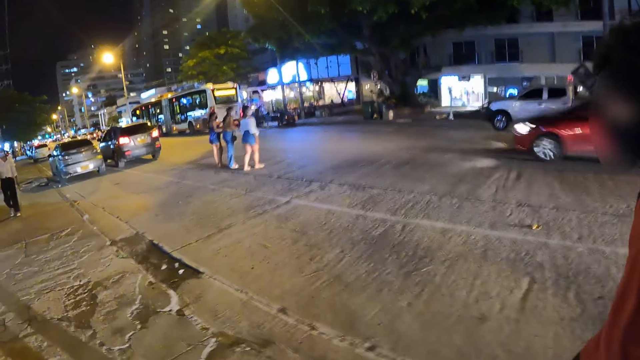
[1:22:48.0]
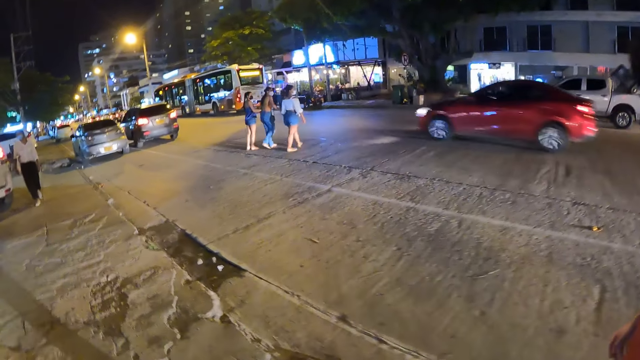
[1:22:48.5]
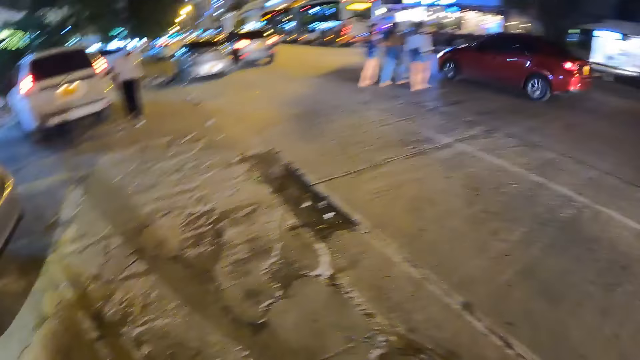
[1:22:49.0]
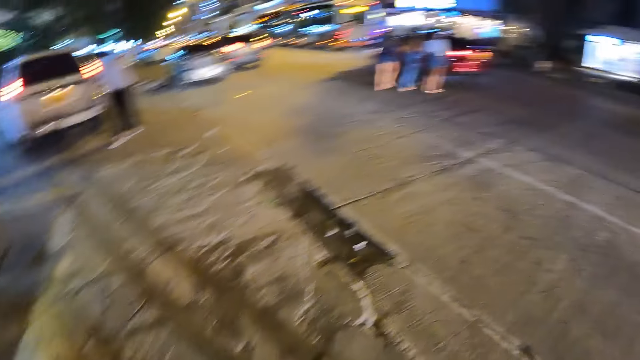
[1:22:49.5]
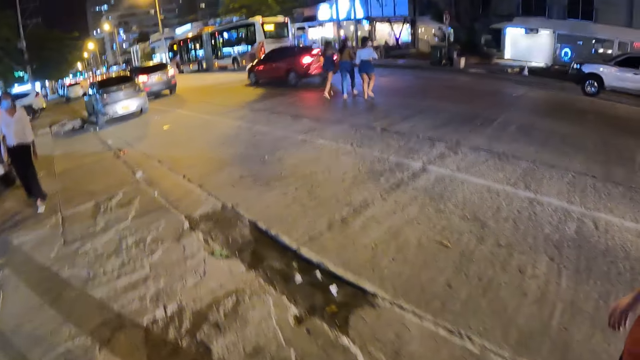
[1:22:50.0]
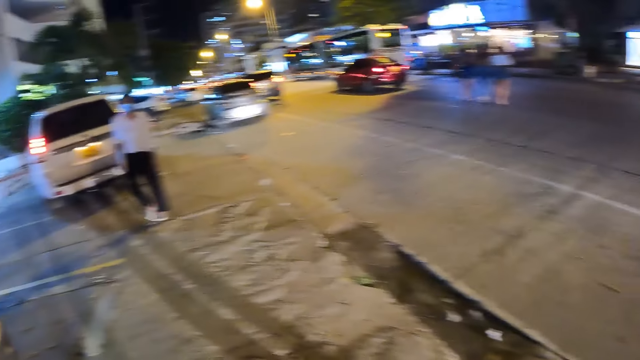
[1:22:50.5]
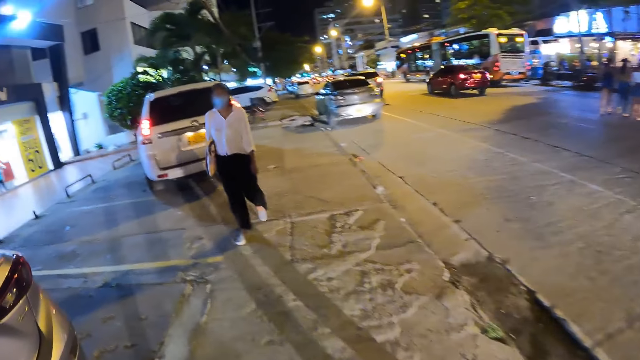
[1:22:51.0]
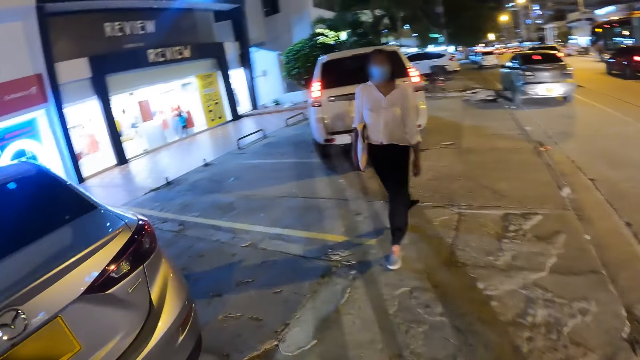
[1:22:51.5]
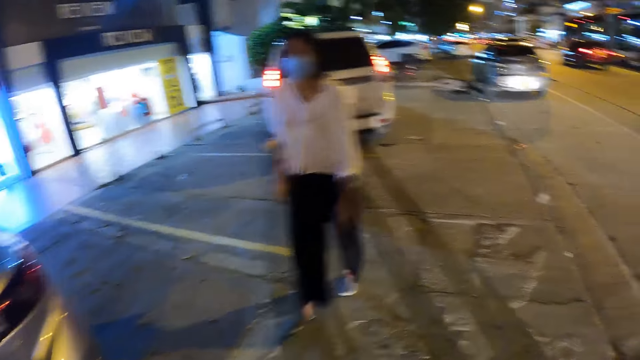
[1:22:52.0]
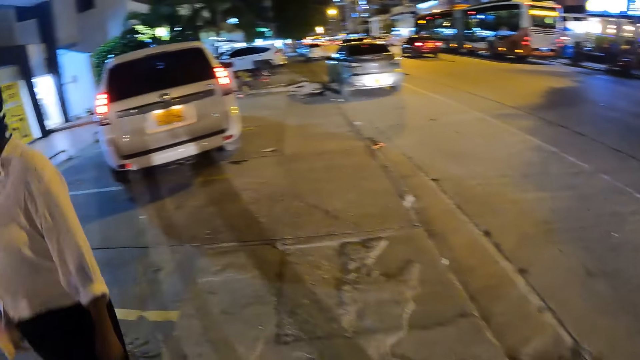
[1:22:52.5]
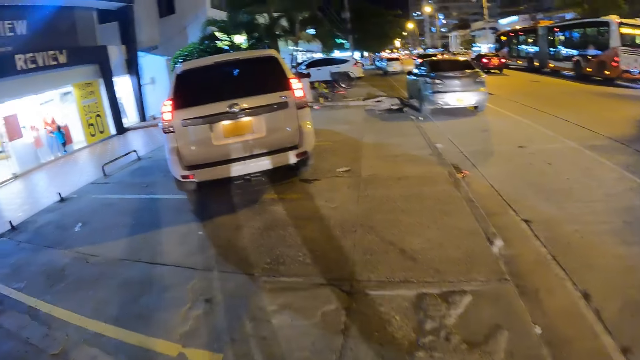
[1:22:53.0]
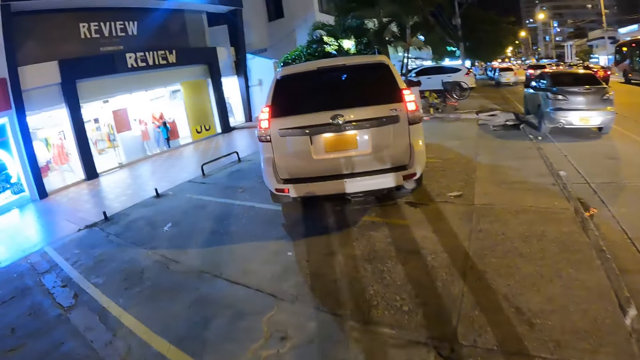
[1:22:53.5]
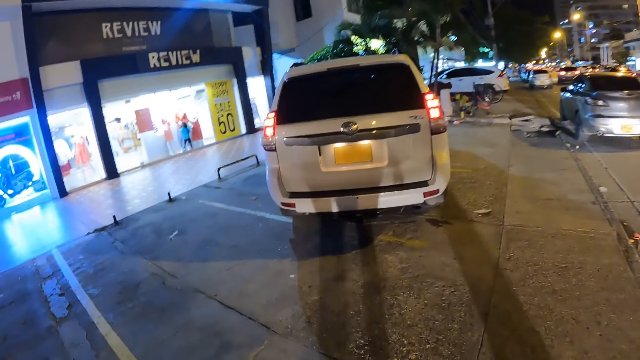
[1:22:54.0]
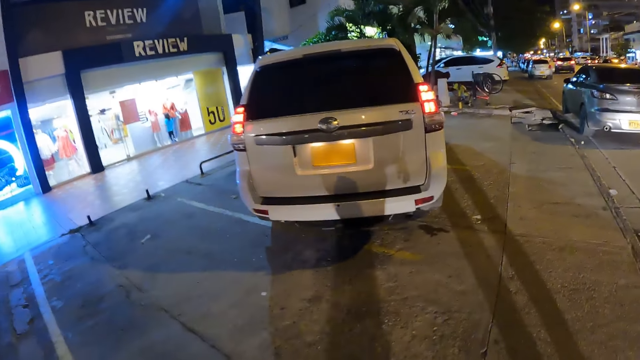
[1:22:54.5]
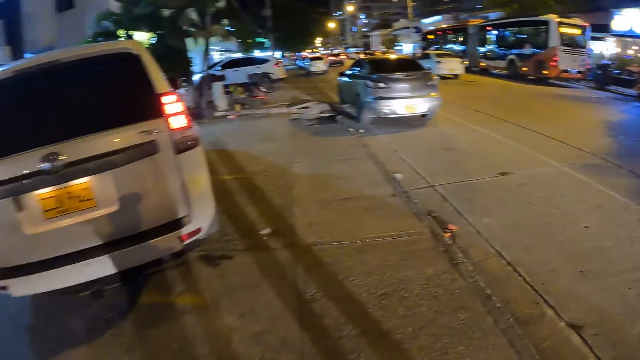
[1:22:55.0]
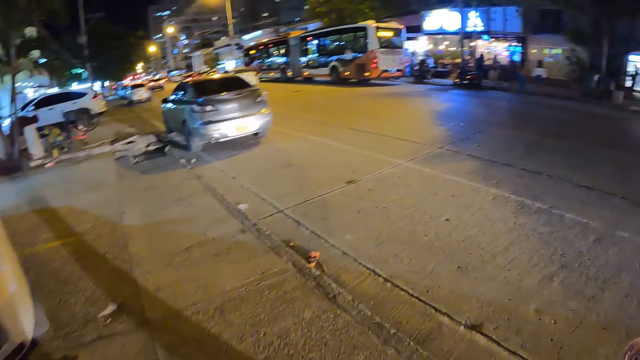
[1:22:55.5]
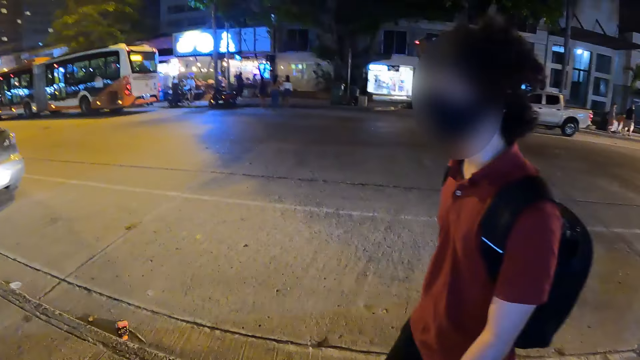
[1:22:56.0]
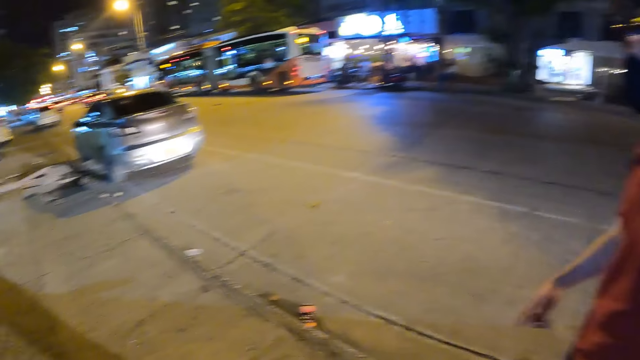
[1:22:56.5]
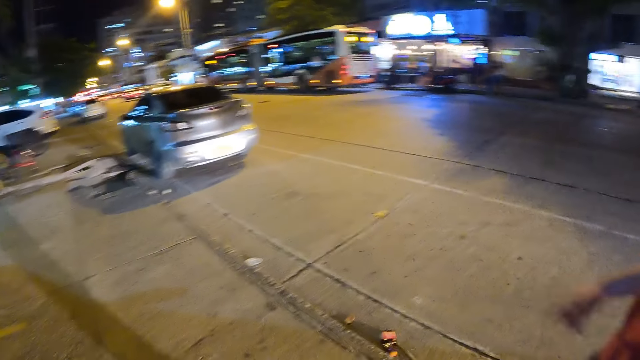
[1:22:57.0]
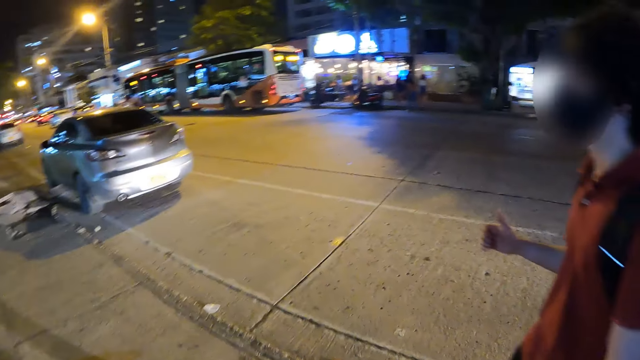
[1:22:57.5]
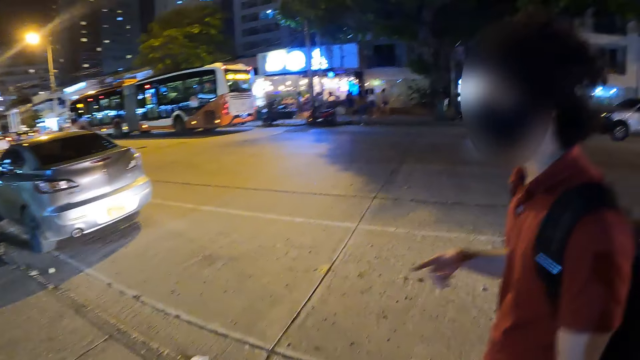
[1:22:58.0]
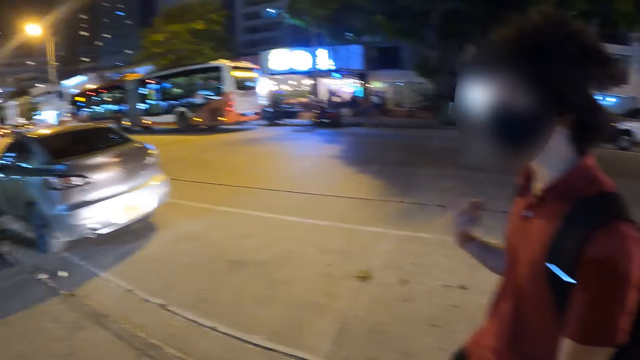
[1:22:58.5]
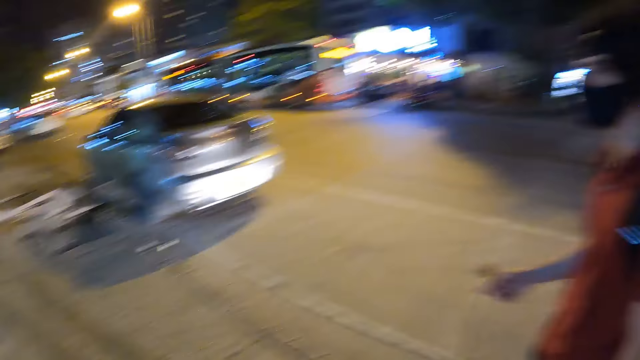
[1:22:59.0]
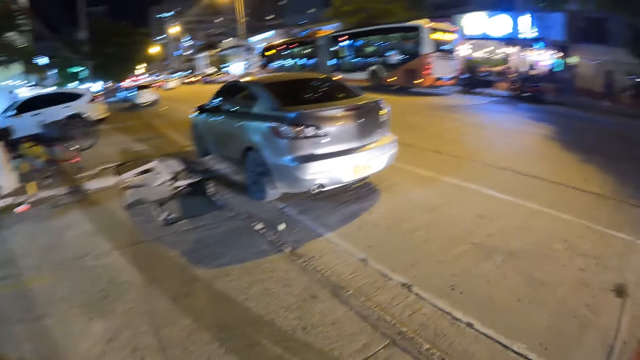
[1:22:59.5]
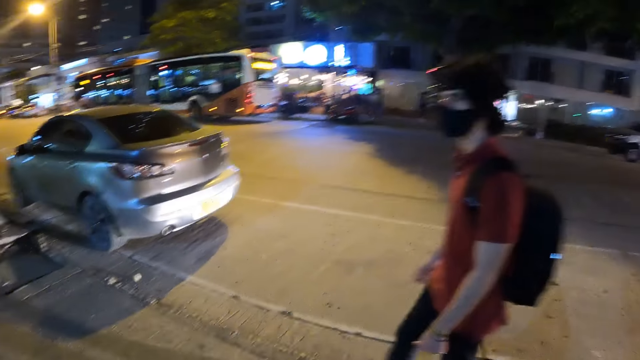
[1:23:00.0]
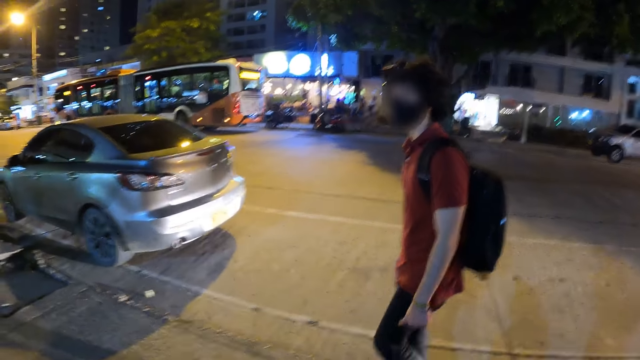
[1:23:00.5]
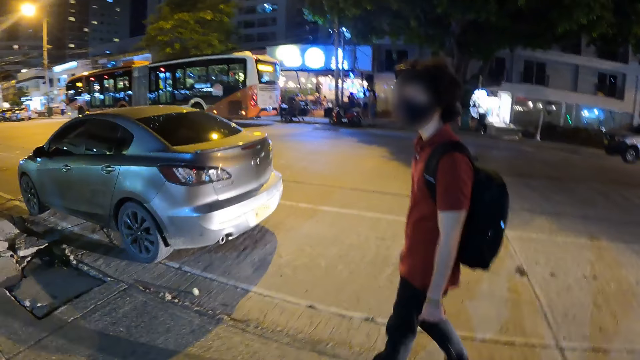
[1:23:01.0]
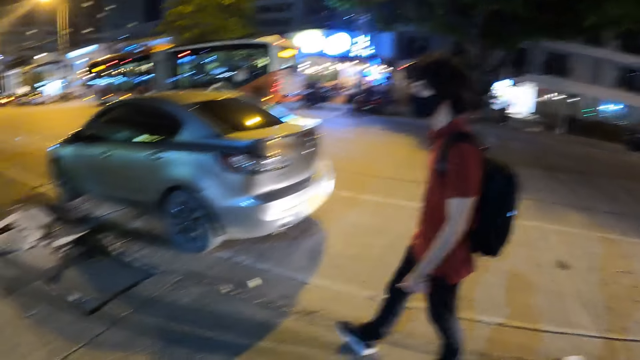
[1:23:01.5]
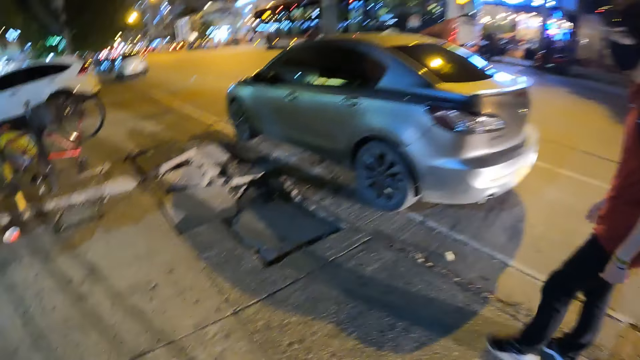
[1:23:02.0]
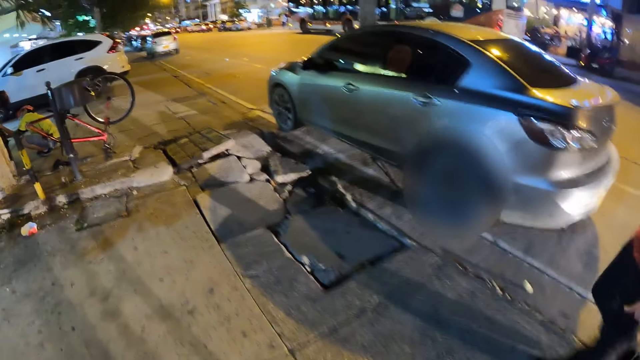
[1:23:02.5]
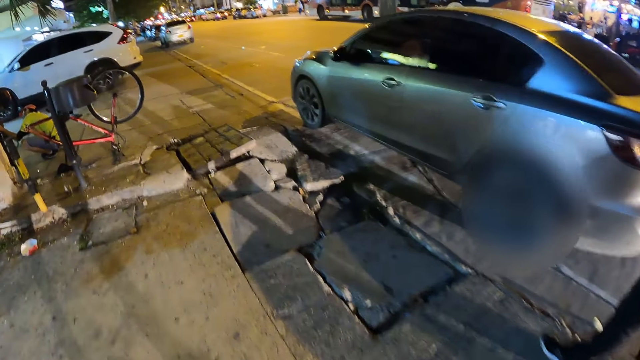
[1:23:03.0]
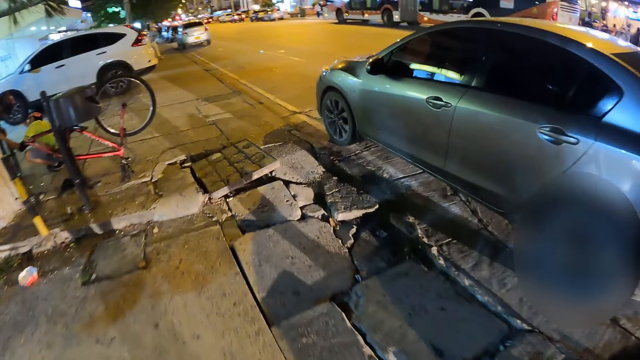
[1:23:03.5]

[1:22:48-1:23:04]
A woman walks past the camera wearer. The camera wearer looks around the city. The man interacts with the camera wearer. The man gestures his hand. The camera wearer walks along the path.

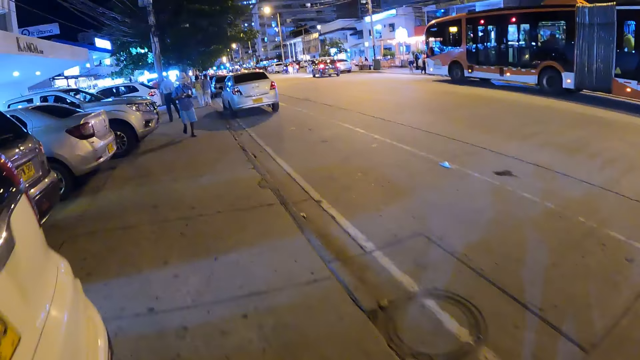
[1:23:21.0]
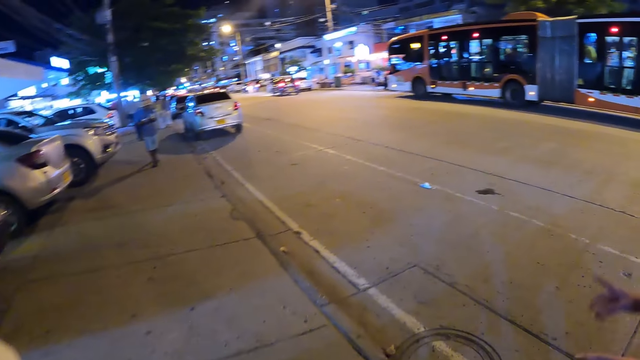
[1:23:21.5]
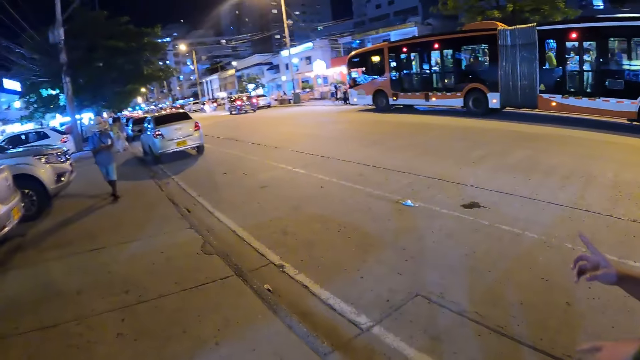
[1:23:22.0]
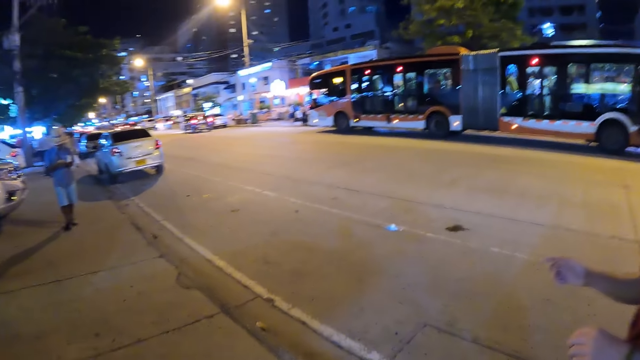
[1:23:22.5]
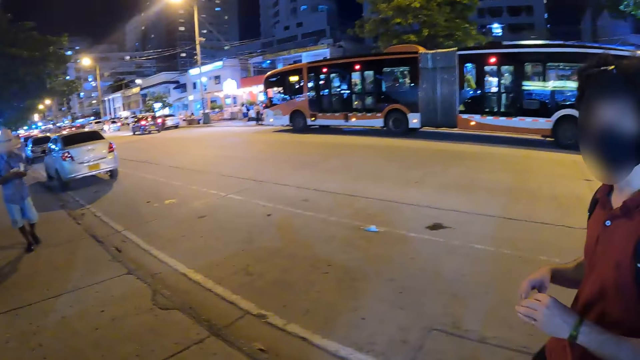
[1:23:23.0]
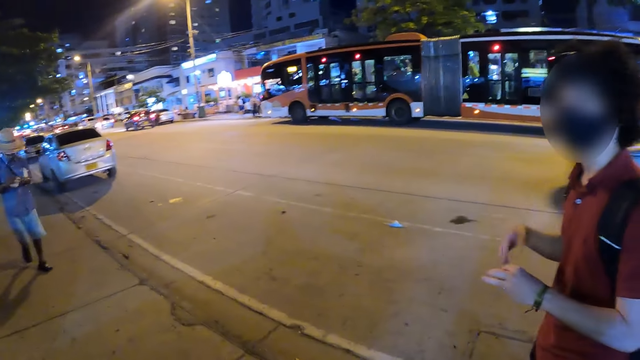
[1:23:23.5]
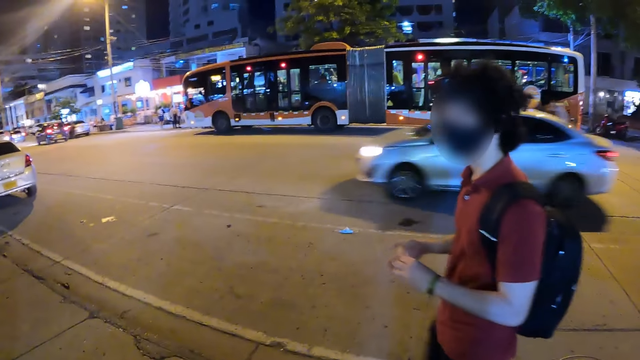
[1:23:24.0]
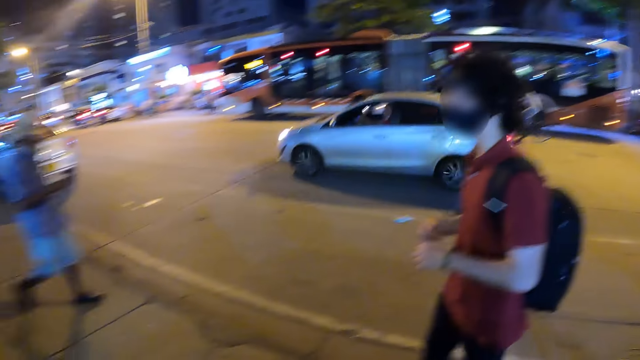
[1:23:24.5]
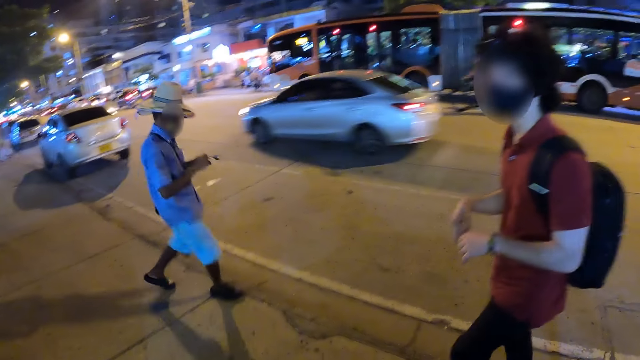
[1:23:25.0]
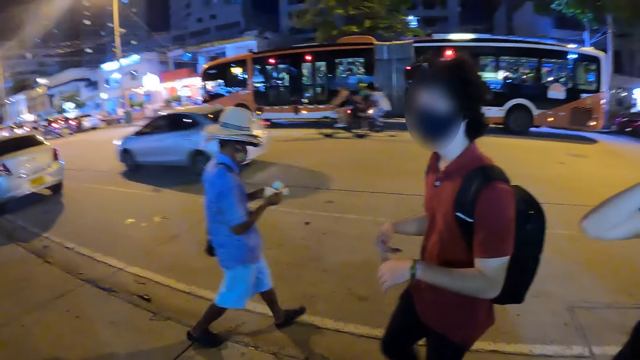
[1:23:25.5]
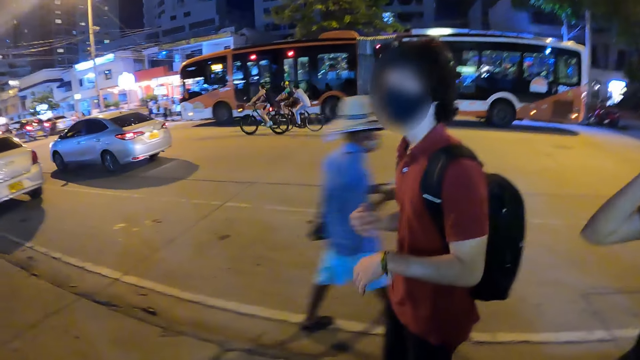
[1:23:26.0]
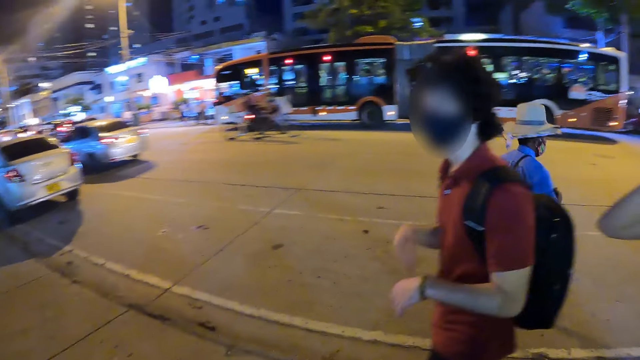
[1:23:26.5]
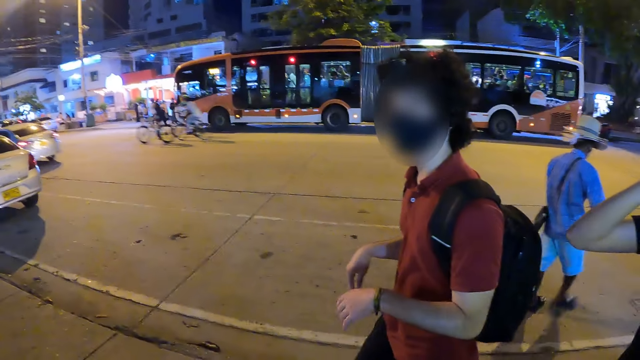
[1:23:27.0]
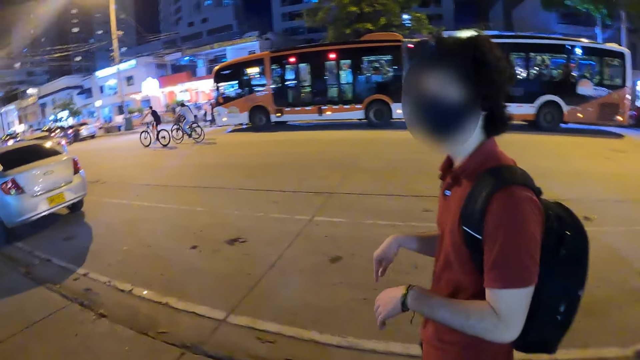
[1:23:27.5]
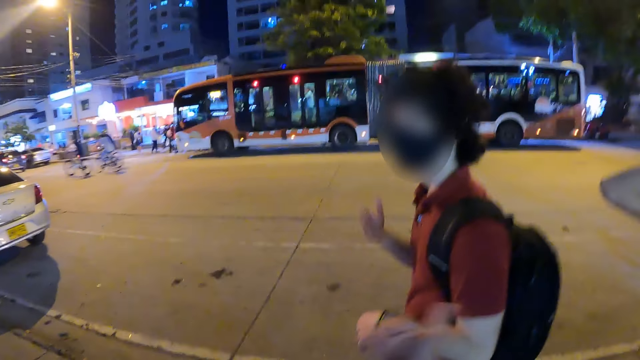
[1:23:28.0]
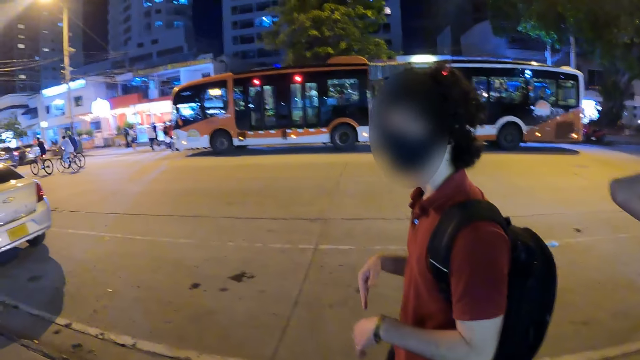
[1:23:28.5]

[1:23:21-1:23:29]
The camera wearer walks along the path. The man gestures his hand. The man walks past the camera wearer.
